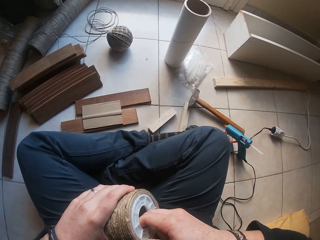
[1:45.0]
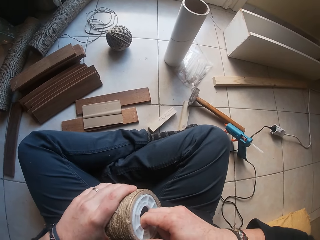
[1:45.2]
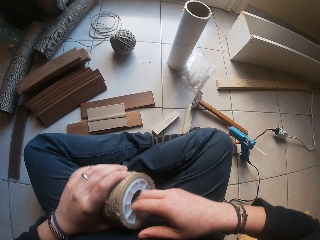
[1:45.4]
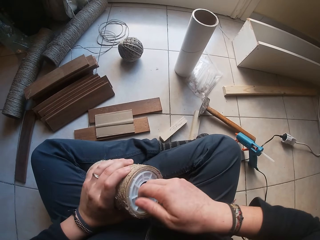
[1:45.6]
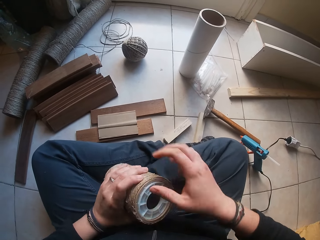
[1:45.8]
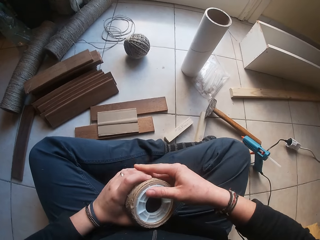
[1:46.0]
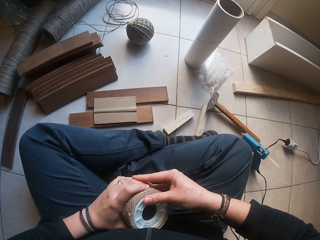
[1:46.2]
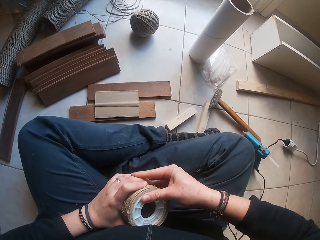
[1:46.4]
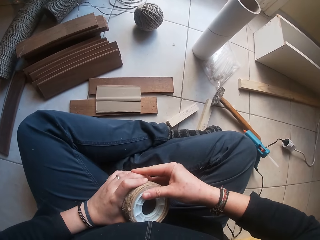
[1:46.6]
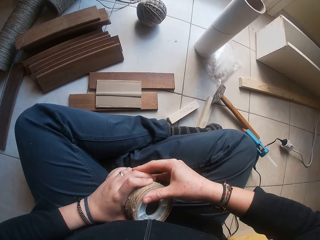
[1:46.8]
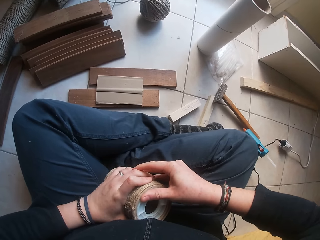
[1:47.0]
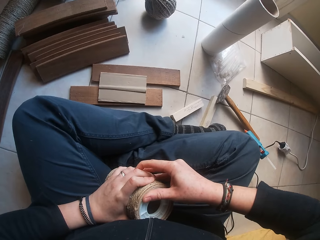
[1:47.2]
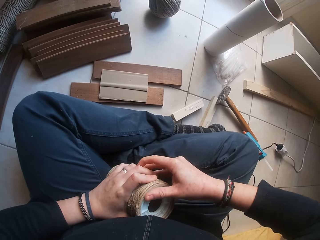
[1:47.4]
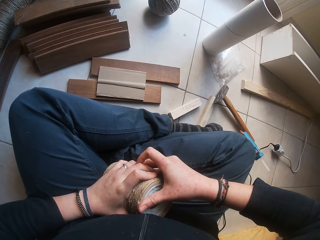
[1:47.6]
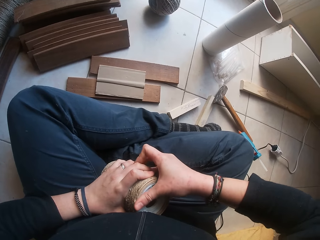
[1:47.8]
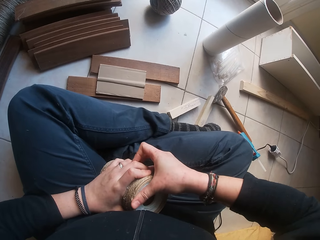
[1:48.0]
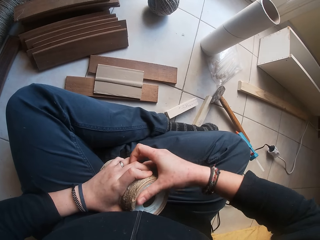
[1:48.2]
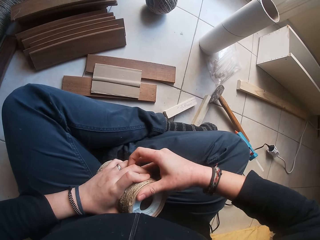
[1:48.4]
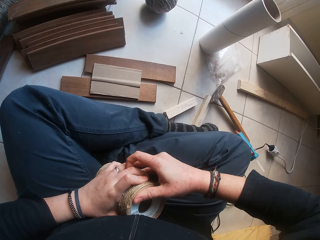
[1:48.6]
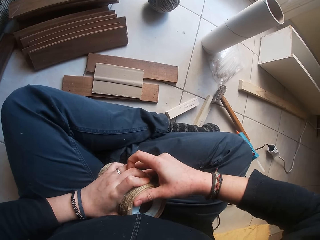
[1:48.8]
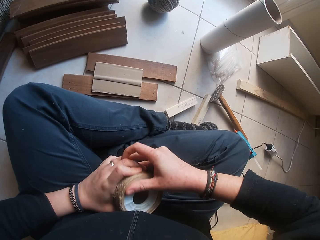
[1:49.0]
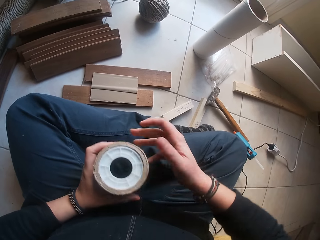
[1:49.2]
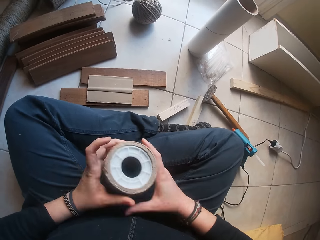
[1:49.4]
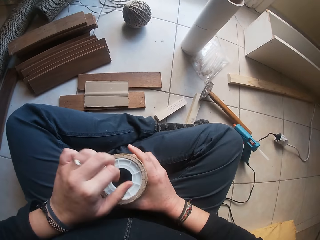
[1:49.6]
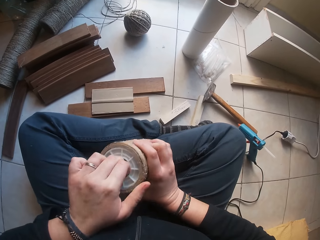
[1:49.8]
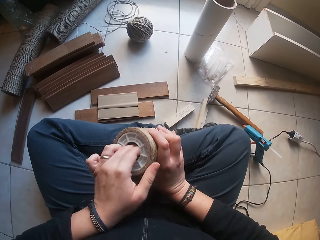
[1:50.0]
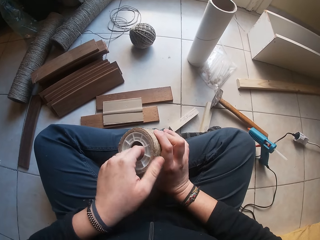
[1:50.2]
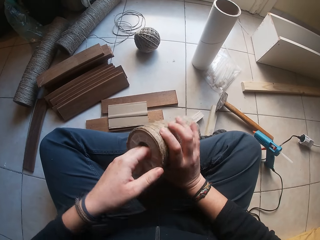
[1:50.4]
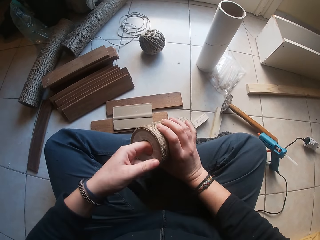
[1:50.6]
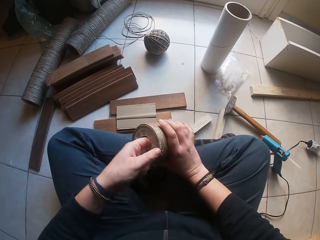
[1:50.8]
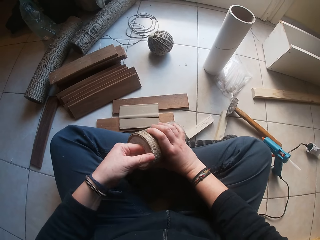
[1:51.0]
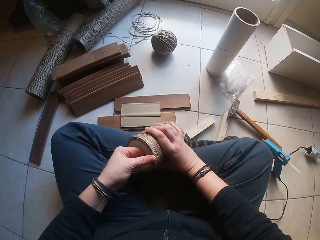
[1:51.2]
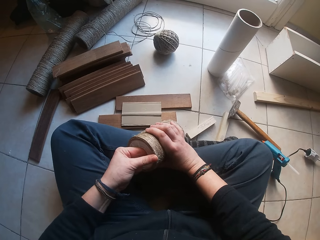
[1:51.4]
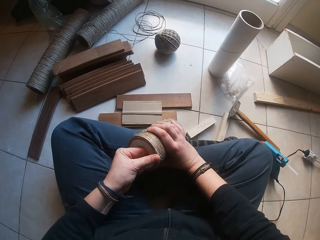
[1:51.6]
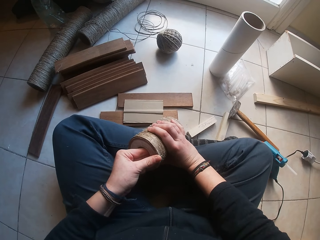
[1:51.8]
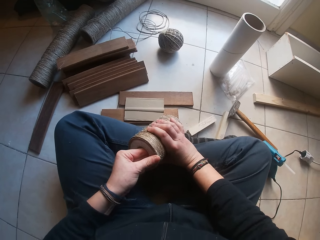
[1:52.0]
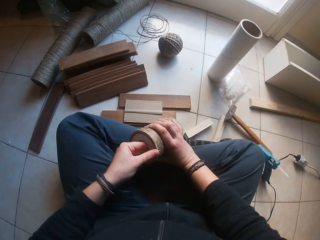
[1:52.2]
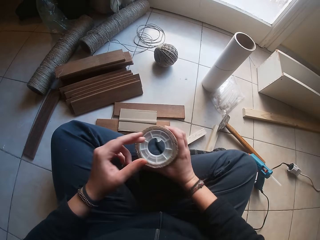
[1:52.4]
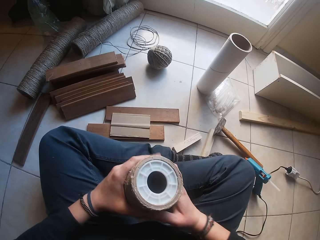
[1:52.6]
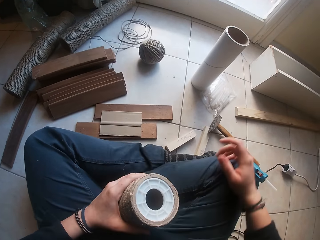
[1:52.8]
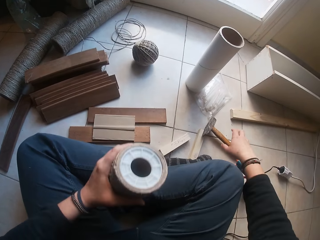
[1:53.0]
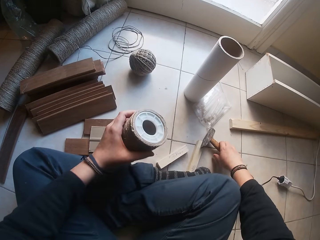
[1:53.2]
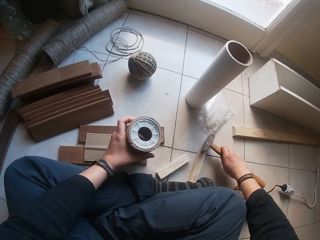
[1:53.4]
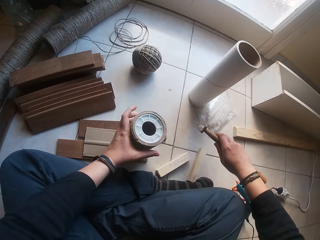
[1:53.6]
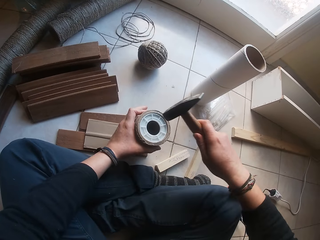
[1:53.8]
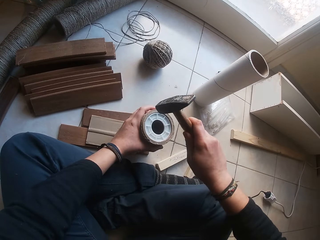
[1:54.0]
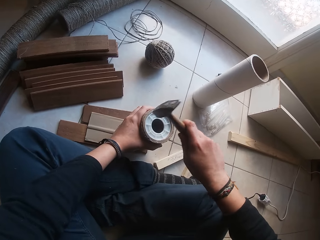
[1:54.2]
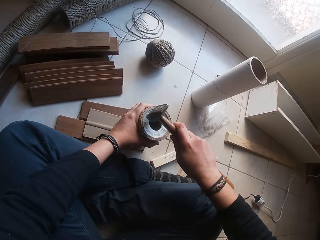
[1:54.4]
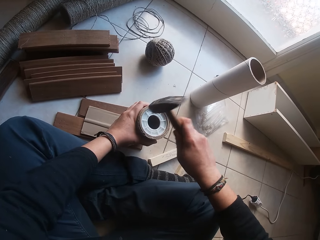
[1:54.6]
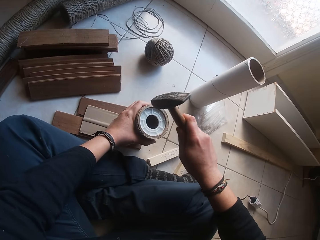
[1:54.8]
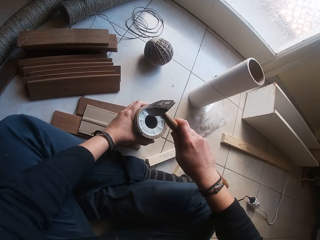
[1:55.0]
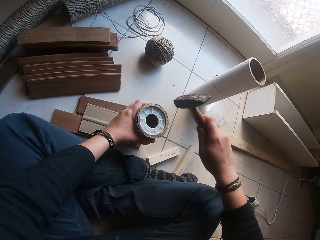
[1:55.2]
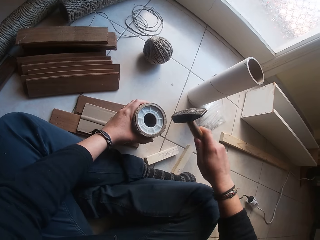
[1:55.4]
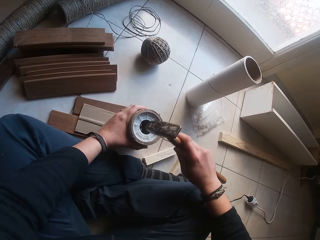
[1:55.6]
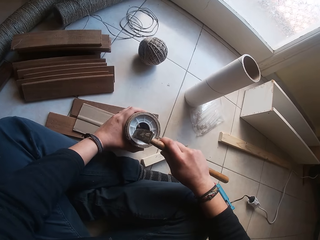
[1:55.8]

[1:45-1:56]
The camera wearer lifts the hammer on the floor with his right hand. He drops the jute twine in his left hand on the small plywood. He hits the top of the jute twine with the hammer in his right hand repeatedly.

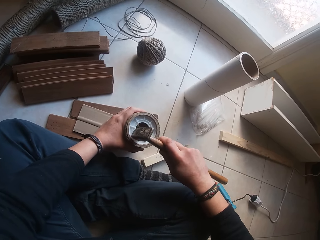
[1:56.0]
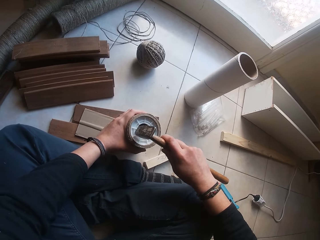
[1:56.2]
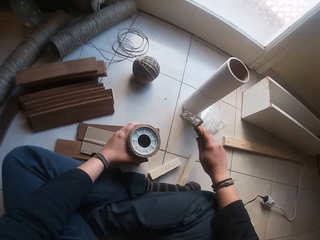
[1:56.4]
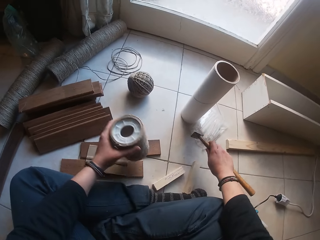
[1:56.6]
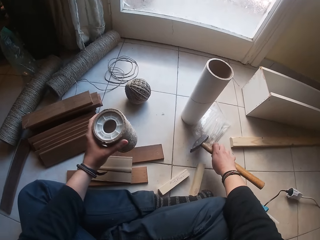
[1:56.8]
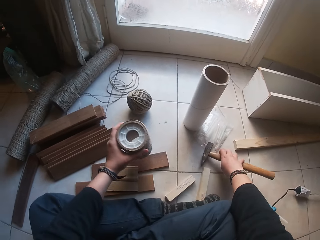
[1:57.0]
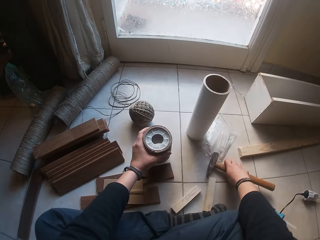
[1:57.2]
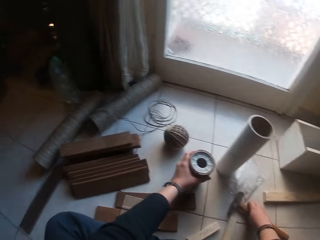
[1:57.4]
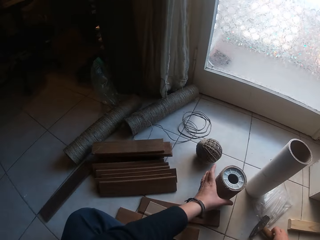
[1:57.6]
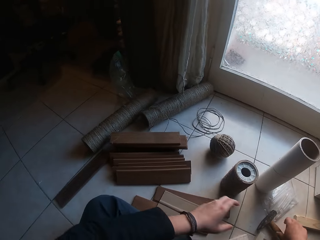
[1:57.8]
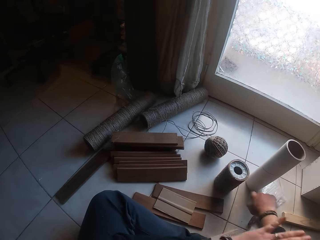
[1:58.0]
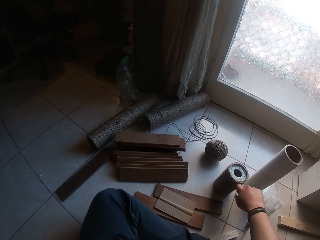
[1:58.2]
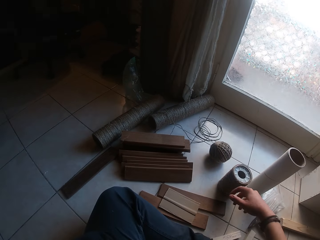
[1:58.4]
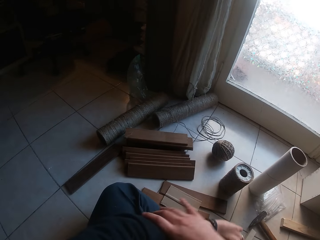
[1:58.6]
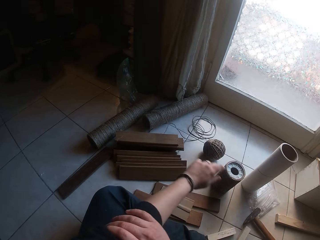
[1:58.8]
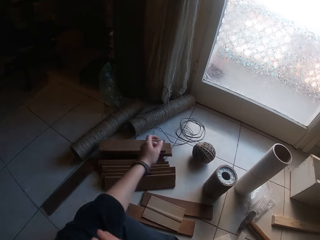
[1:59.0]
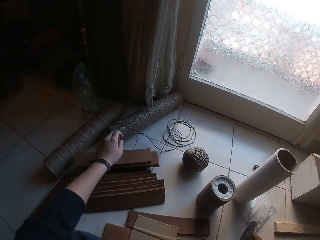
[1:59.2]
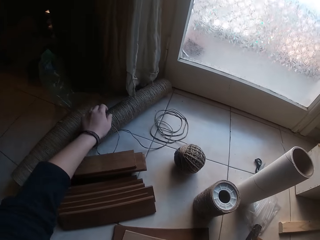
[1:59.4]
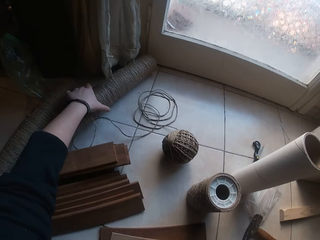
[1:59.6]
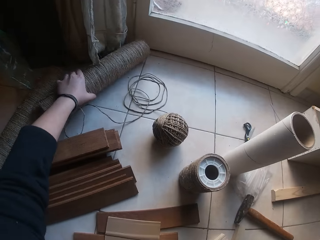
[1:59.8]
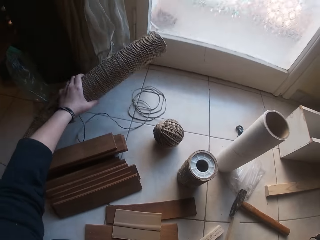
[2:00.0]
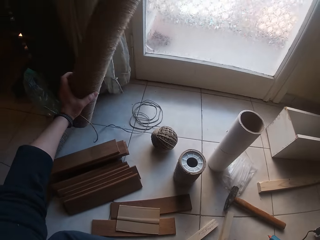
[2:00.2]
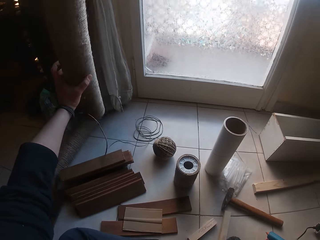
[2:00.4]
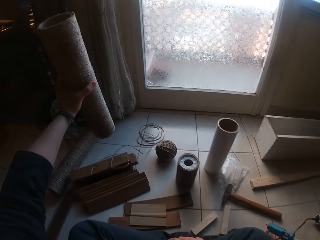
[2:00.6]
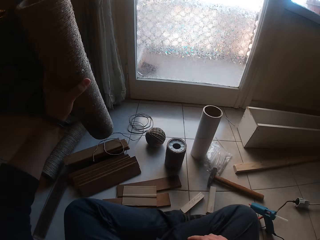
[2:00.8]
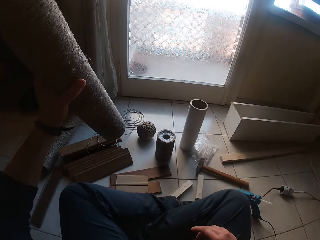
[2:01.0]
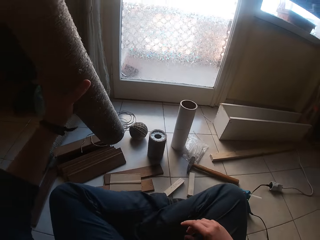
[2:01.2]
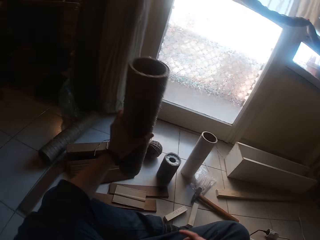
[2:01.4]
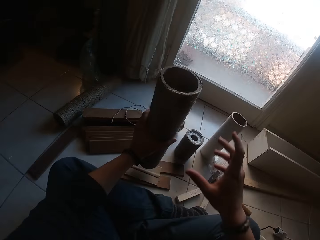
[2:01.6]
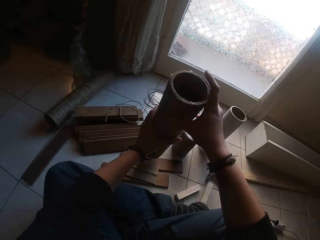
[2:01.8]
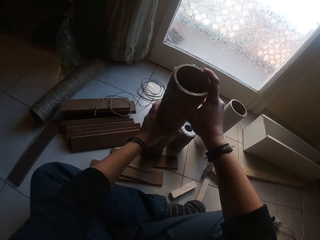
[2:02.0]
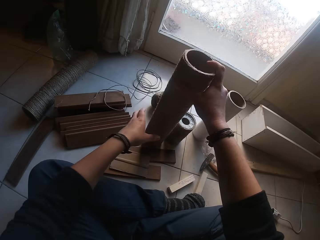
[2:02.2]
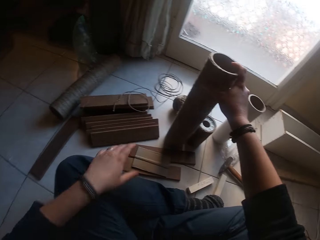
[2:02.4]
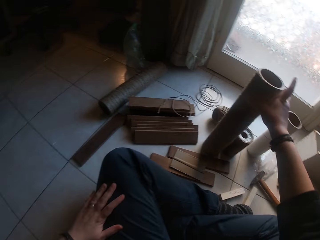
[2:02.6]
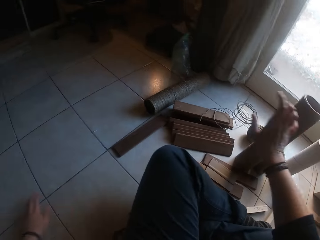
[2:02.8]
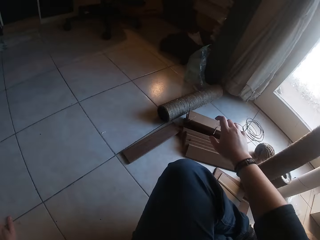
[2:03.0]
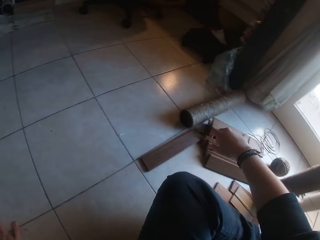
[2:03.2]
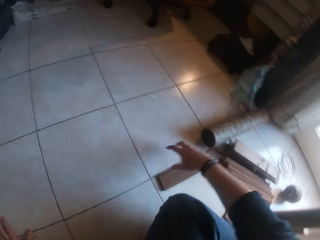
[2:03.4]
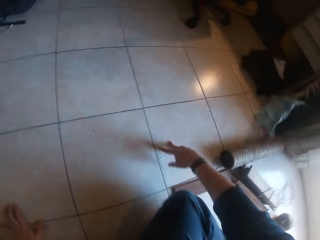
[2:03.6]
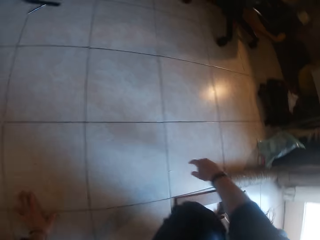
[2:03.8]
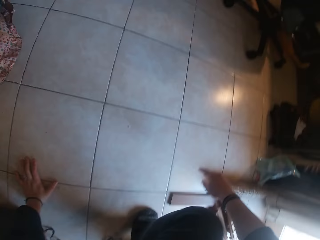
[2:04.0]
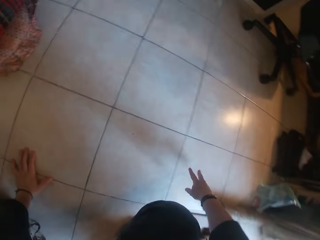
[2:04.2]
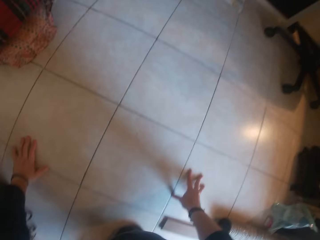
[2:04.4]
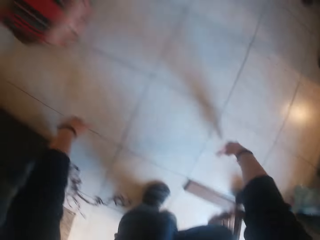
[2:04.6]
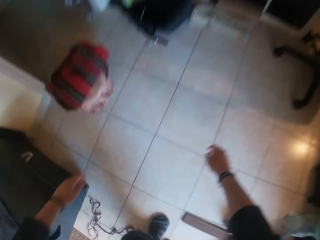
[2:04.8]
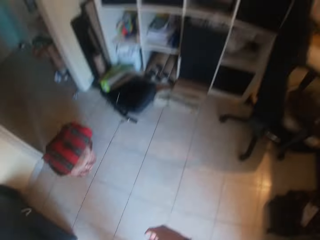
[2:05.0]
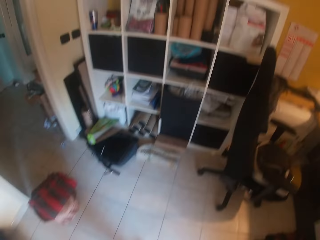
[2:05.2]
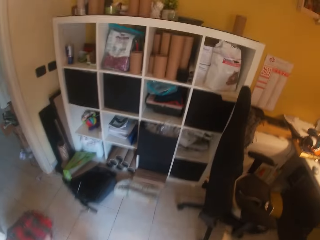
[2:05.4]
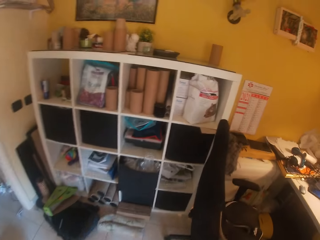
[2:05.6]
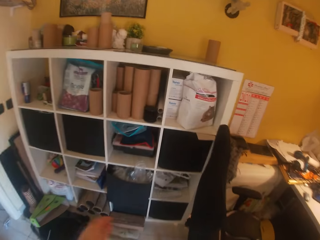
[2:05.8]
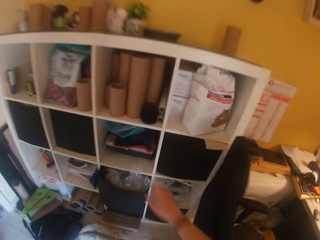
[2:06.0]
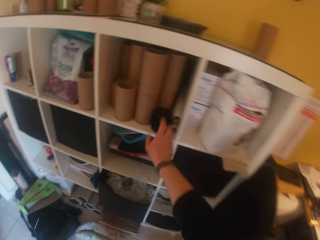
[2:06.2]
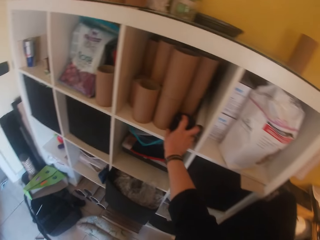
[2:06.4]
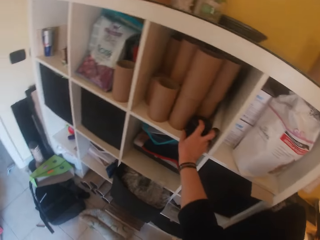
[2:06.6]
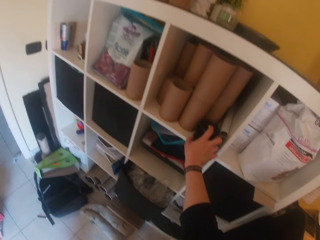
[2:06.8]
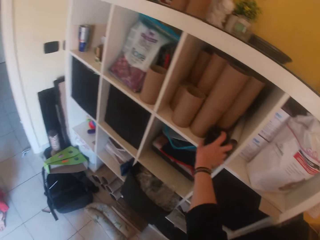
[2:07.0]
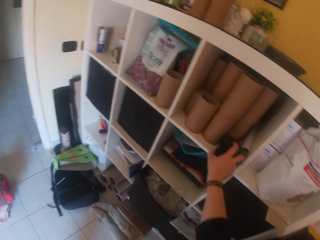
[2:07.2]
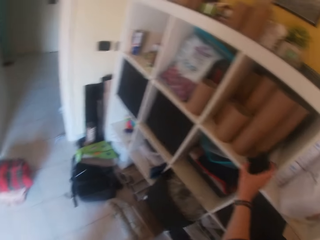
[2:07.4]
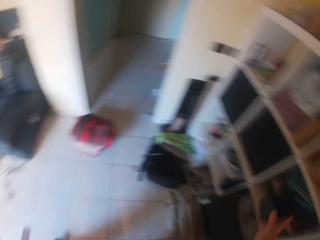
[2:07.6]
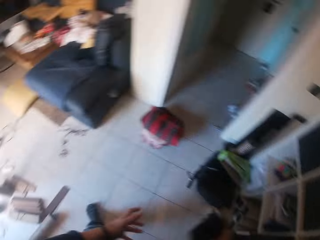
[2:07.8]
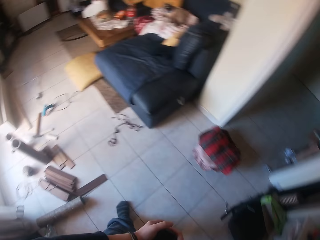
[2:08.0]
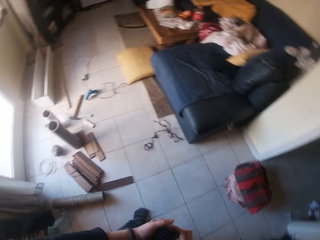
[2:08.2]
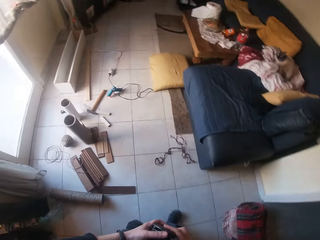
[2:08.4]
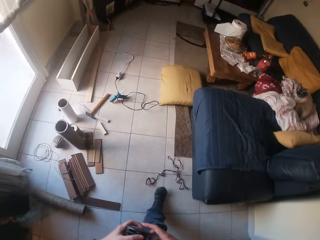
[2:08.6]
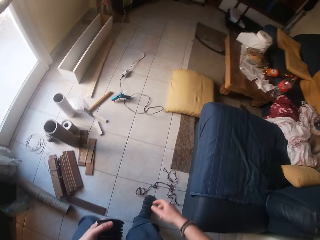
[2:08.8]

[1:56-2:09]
The camera wearer hits the top of the jute twine with the hammer in his right hand. He does it again. He lifts the jute twine in his left hand. He drops the hammer in his right hand on the floor. He drops the jute twine in his left hand on the floor. He pulls his right sleeve with his left hand. He pulls his left sleeve with his right hand. He lifts a cardboard tube on the floor with his left hand. He holds the cardboard tube with his right hand. He drops the cardboard tube in his hands on the floor. He stands up and walks around. He lifts the tubing caps on the upper compartment of the shelf with his right hand.
